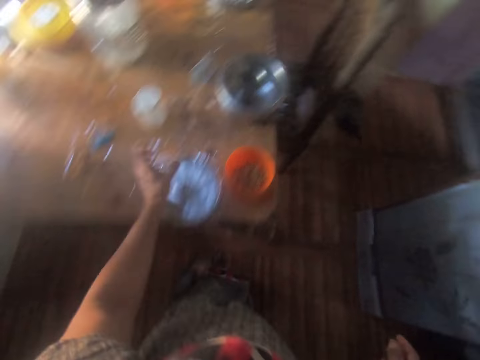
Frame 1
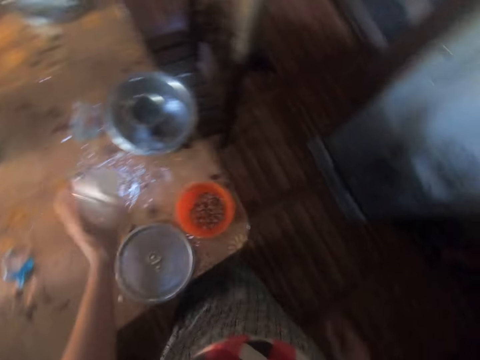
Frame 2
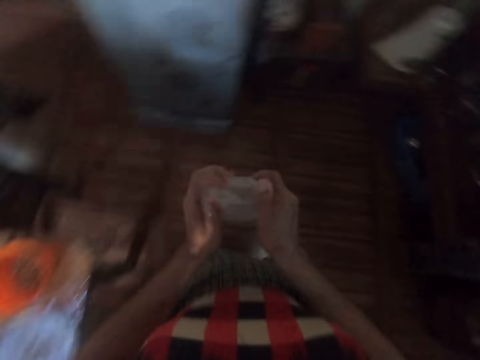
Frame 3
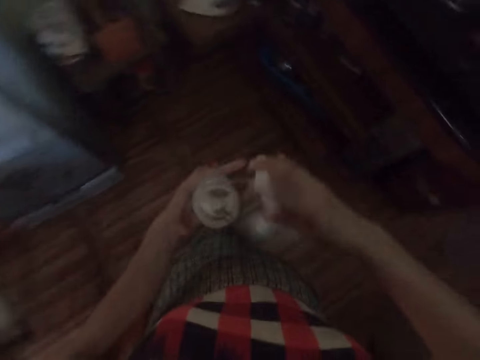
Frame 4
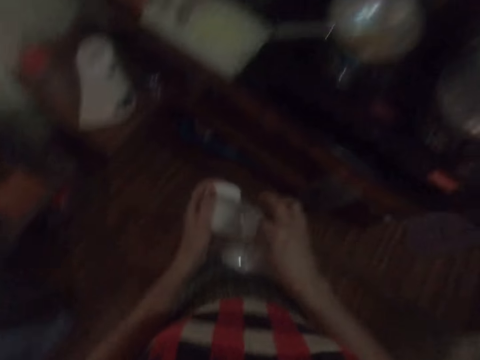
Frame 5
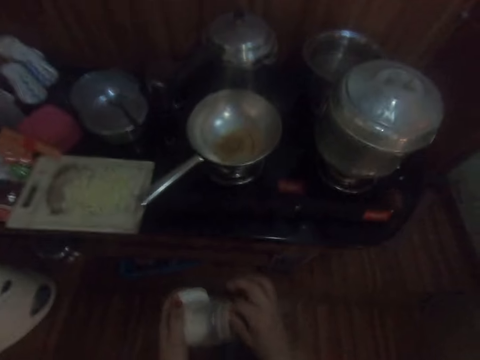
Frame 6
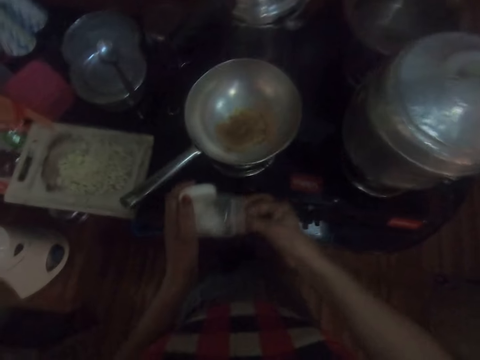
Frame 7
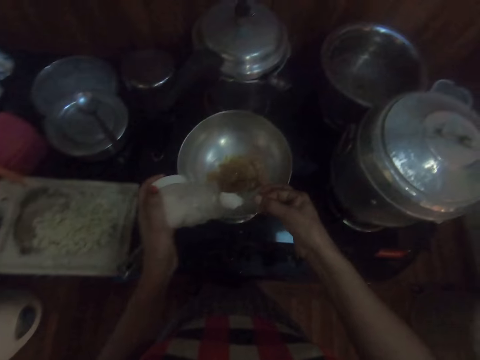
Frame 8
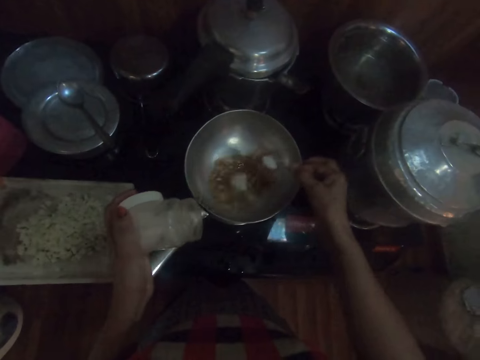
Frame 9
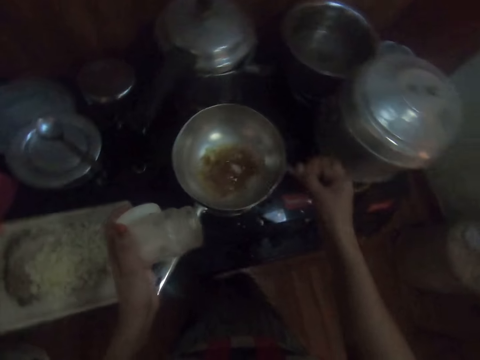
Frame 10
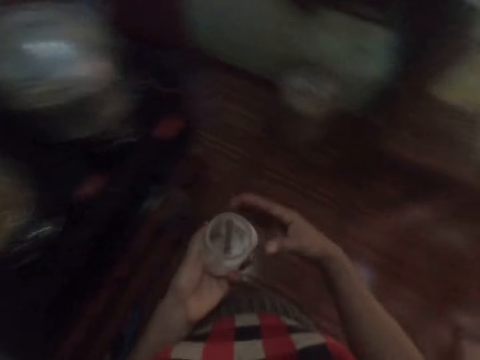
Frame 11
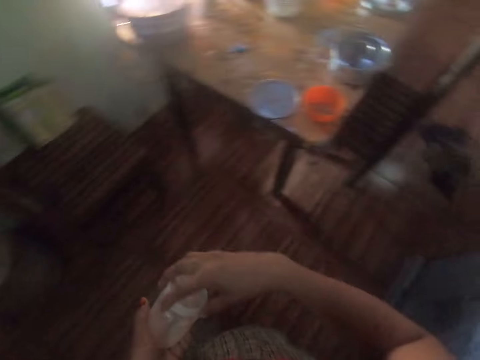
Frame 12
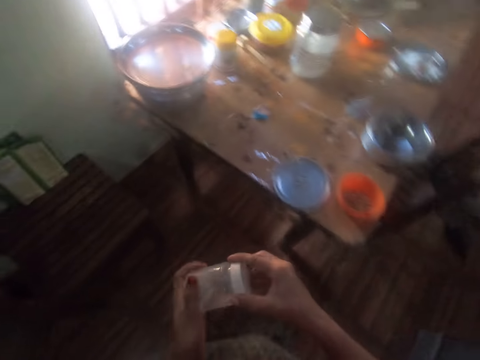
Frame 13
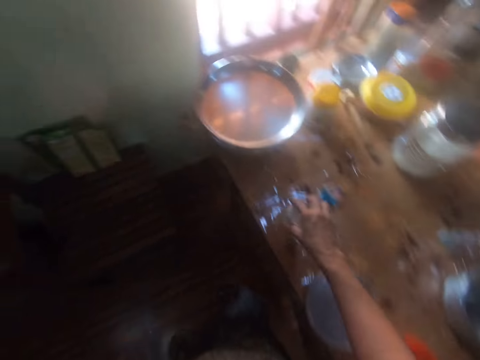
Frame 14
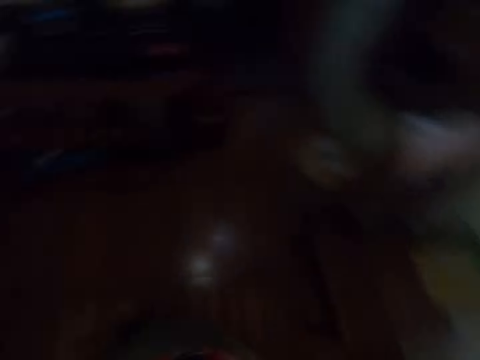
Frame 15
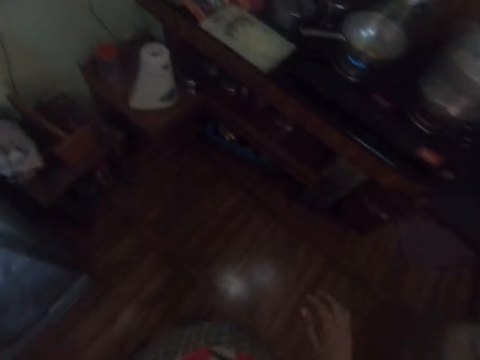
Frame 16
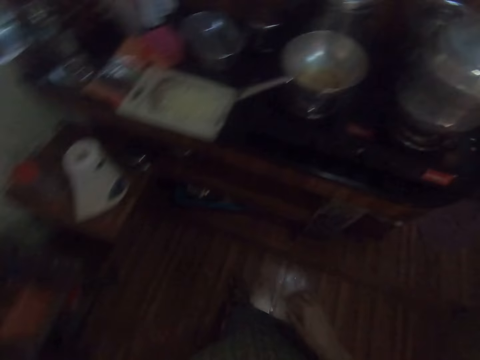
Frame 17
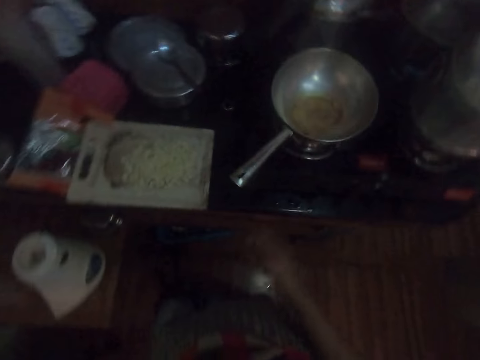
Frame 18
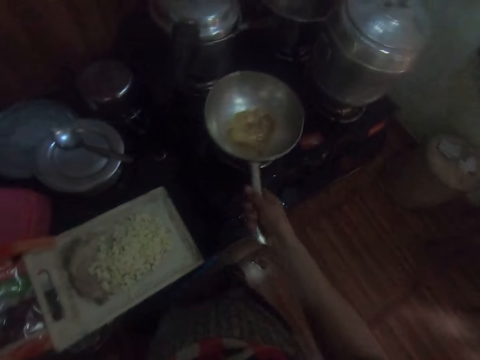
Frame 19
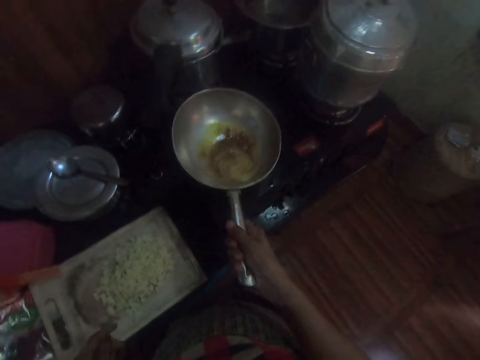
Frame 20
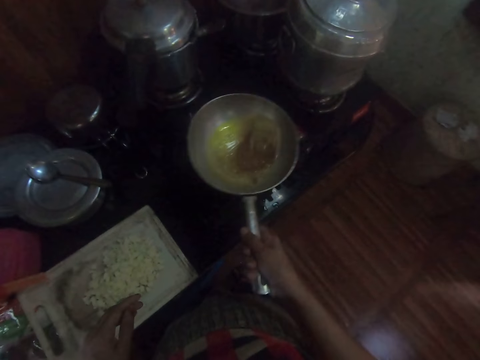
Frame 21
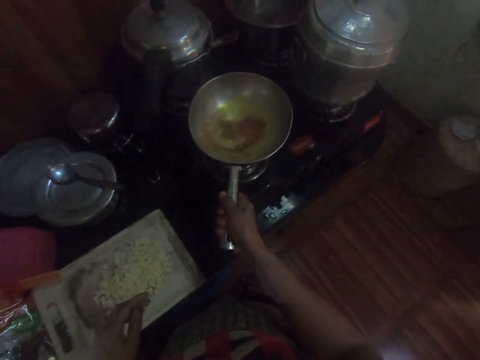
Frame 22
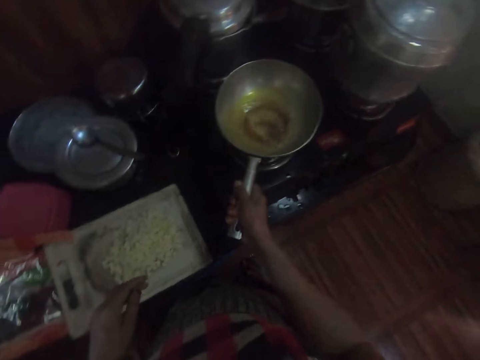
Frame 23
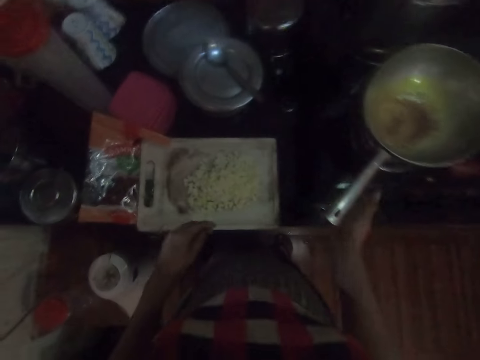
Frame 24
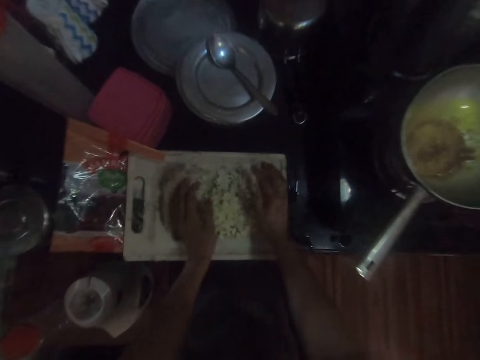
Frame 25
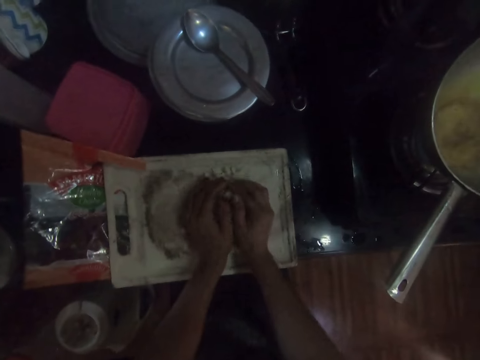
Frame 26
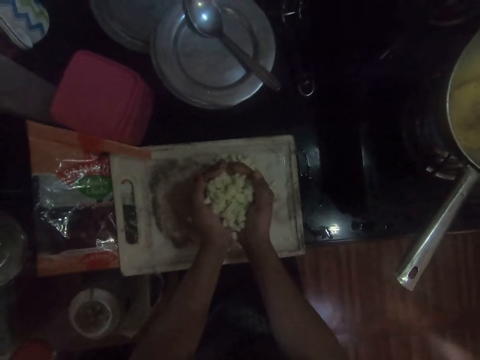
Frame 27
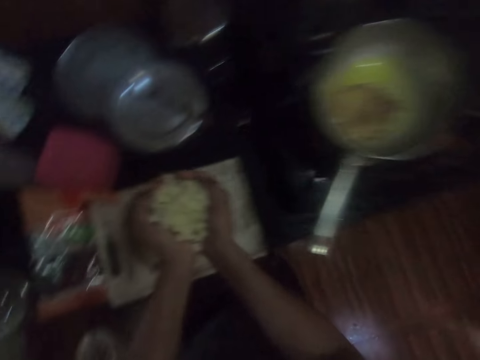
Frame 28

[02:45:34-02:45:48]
The camera wearer picks a bottle from the table with her left hand. She opens the bottle's lid with her right hand. She passes the bottle's lid to her left hand. She picks a spoon from the bottle with her right hand. She takes some salt from the bottle with the spoon in her right hand. She pours the salt into the frying pan with her right hand. She drops the spoon into the bottle with her right hand. She takes the bottle's lid from her left hand with her right hand. She covers the bottle's lid with her right hand. She drops the bottle on the table with her right hand. She picks the frying pan from the cooker with her right hand. She jiggles the frying pan with her right hand. She drops the frying pan on the cooker with her right hand. She takes some maize from the maize tray with both hands.

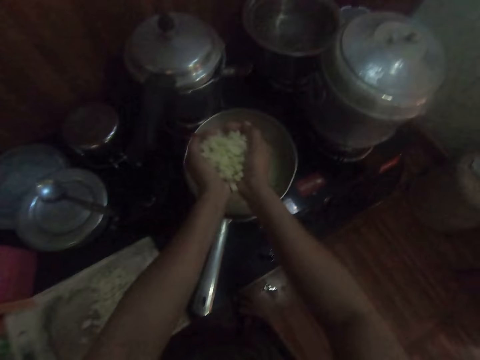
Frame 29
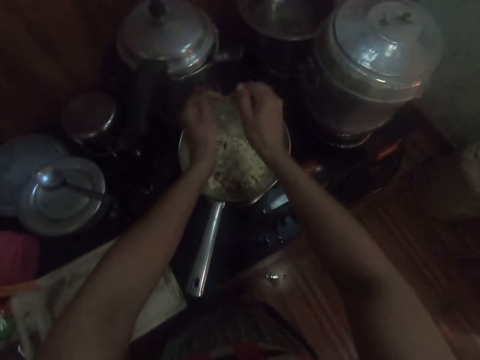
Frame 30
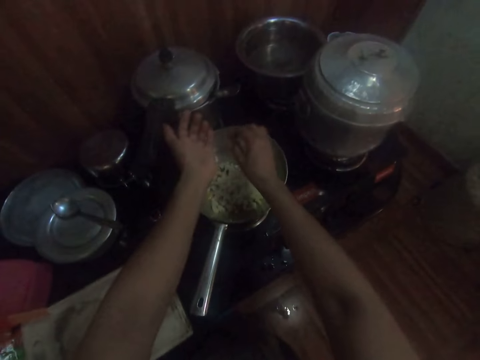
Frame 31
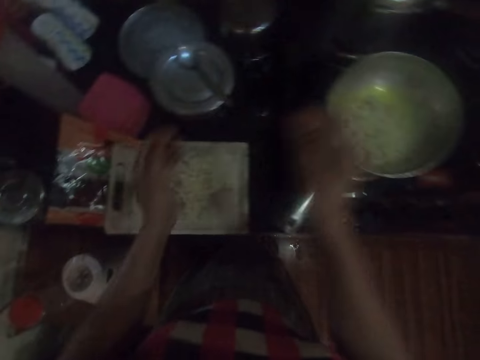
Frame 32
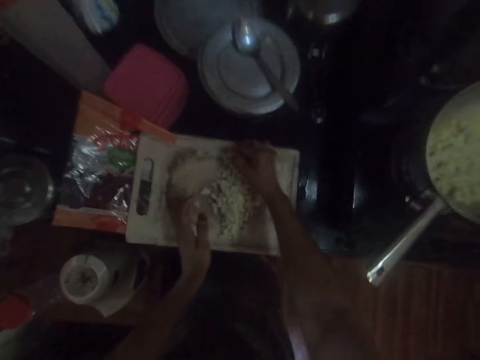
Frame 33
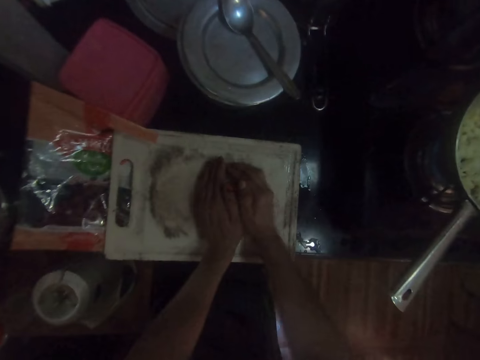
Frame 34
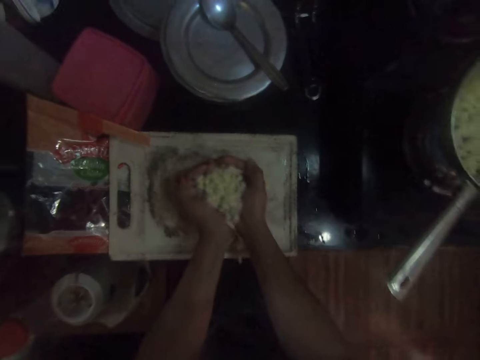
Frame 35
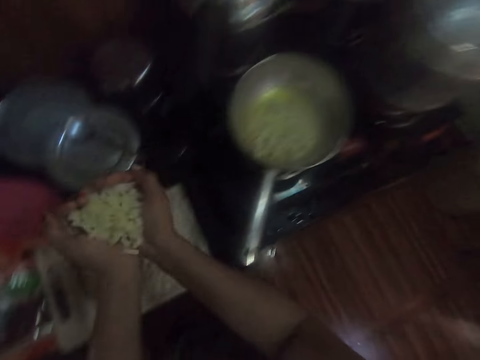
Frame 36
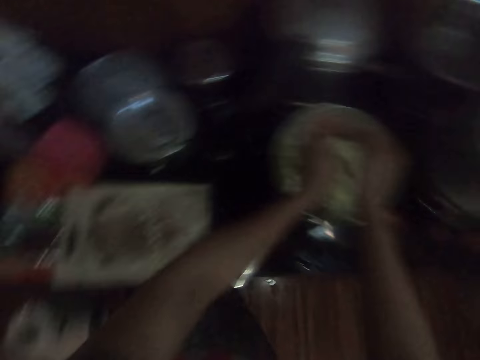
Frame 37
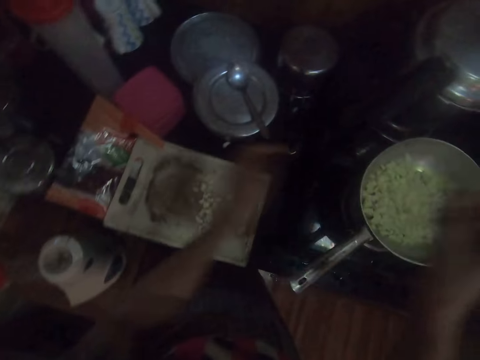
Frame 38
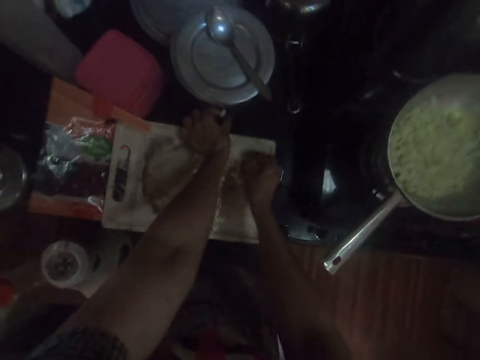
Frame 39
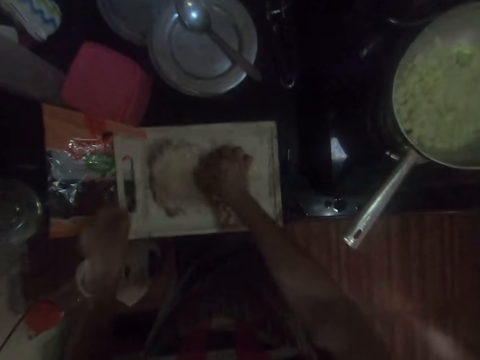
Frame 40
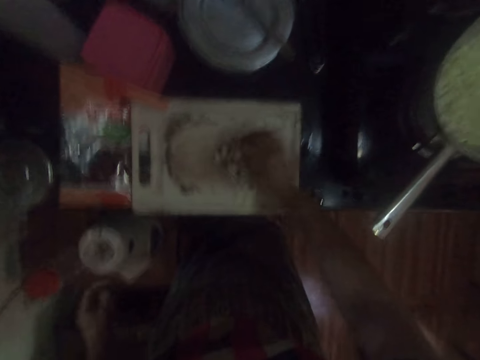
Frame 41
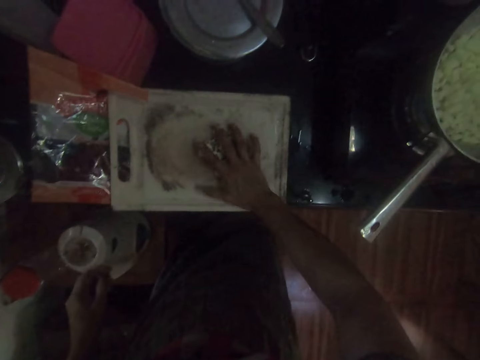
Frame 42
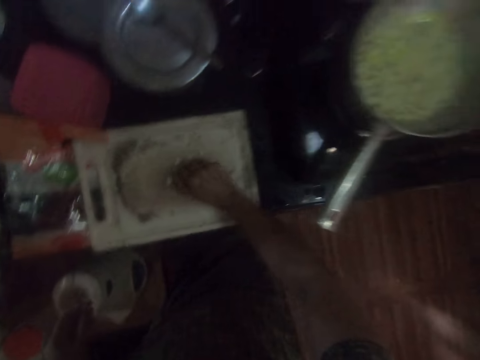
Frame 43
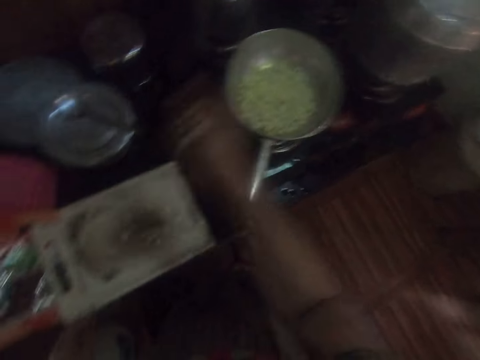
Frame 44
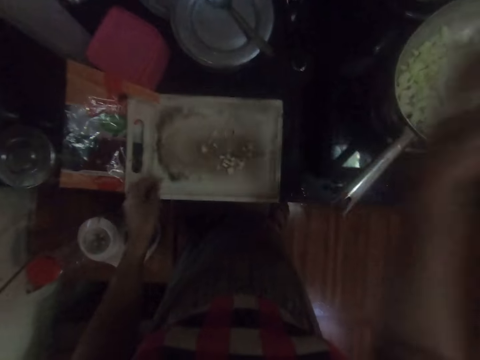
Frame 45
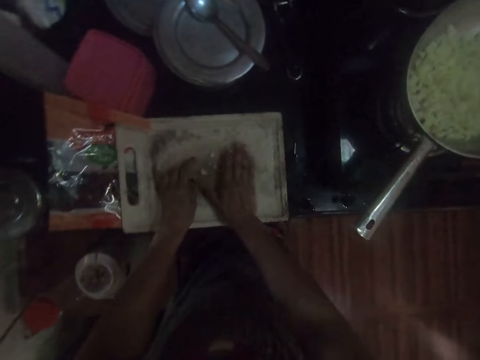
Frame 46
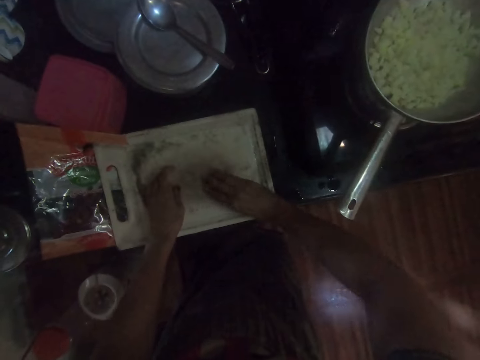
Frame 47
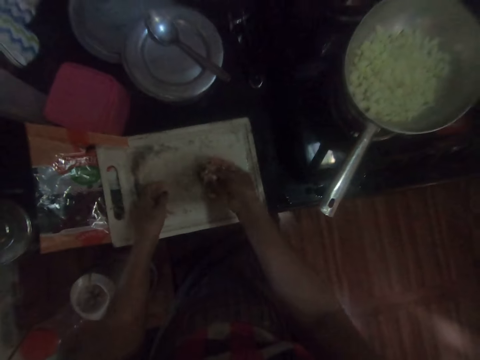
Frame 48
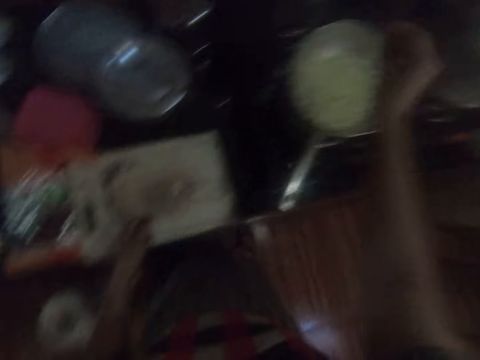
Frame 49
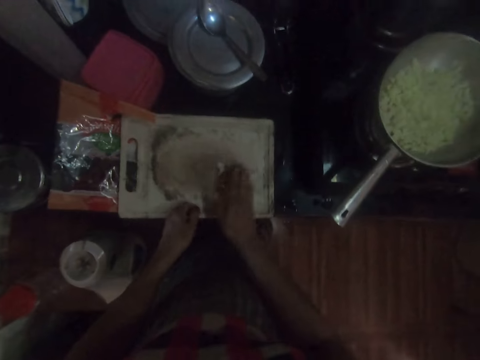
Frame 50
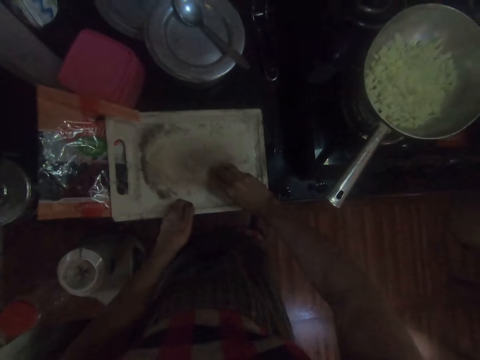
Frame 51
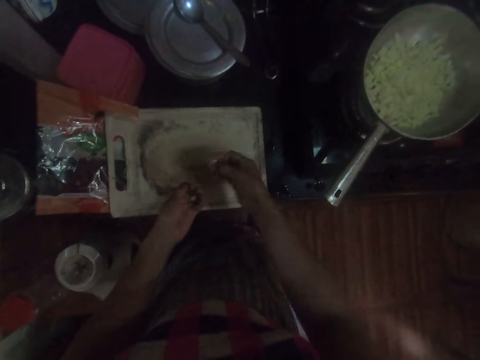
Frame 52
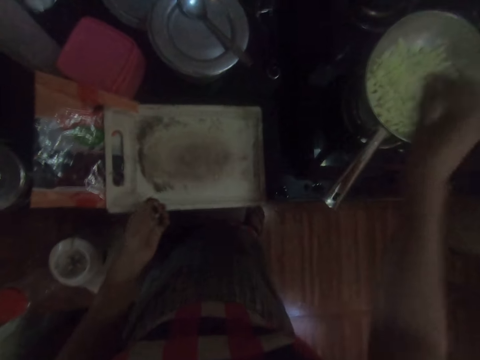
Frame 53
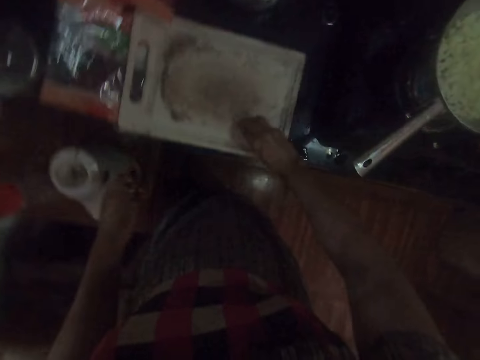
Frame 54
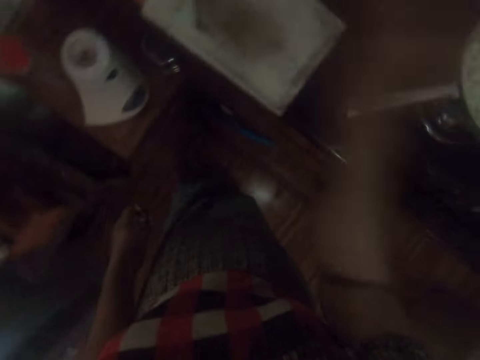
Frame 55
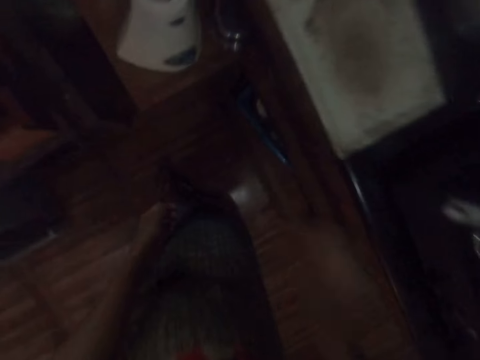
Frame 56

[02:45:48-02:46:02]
The camera wearer pours the maize into the frying pan with both hands. She takes the maize from the maize tray with both hands. She pours the maize into the frying pan with both hands. She picks the maize from the cupboard with her left hand. She gathers the maize in the maize tray with her right hand. She takes the maize from the maize tray with both hands. She pours the maize into the frying pan with both hands. She takes the maize from the maize tray with both hands. She pours the maize into the frying pan with both hands. She takes the maize from the maize tray with both hands. She pours the maize into the frying pan with both hands. She takes the maize from the maize tray with both hands.
